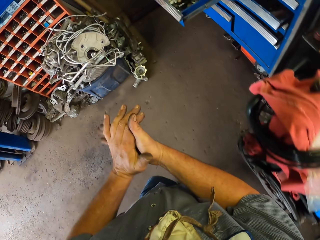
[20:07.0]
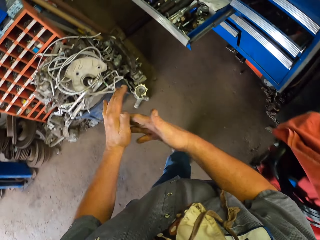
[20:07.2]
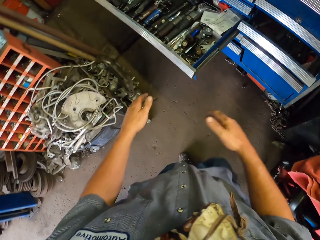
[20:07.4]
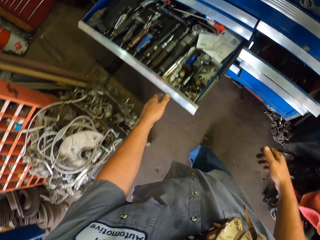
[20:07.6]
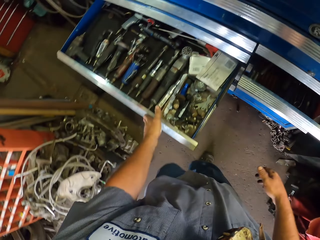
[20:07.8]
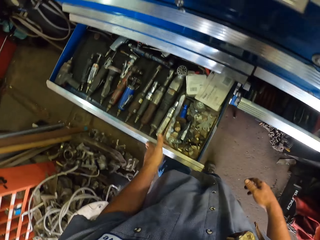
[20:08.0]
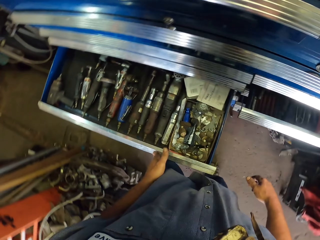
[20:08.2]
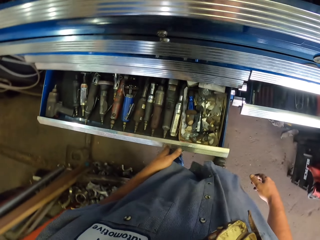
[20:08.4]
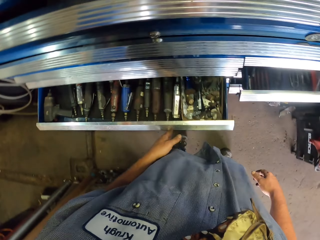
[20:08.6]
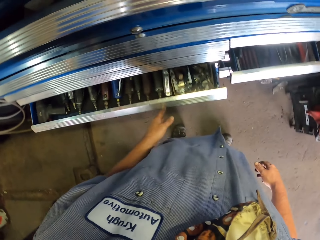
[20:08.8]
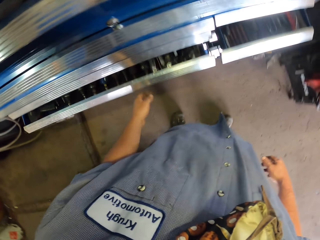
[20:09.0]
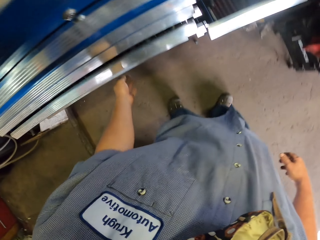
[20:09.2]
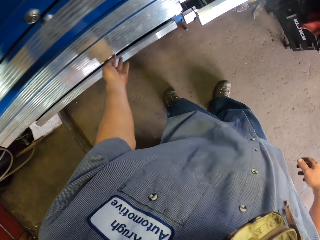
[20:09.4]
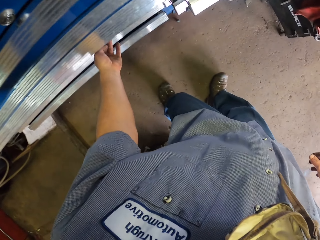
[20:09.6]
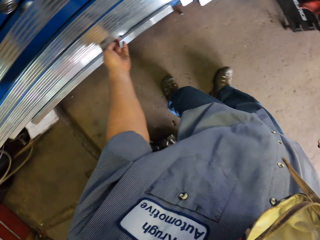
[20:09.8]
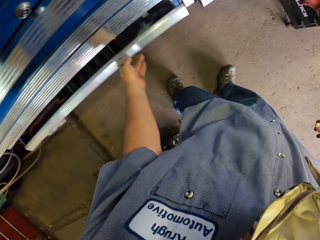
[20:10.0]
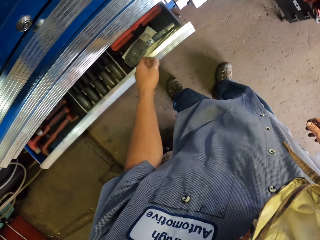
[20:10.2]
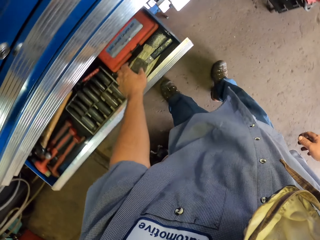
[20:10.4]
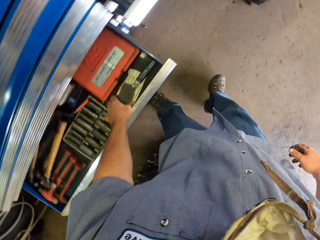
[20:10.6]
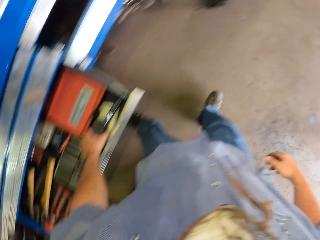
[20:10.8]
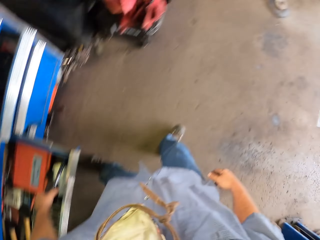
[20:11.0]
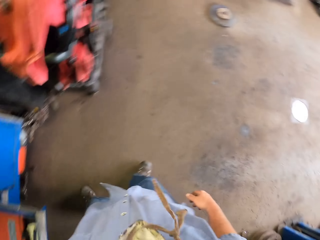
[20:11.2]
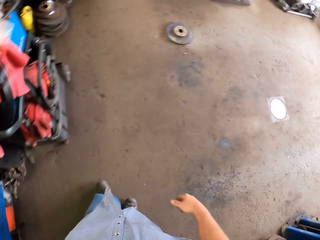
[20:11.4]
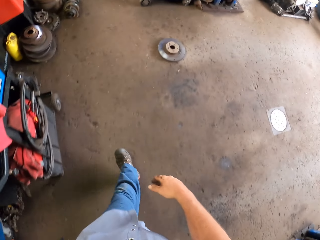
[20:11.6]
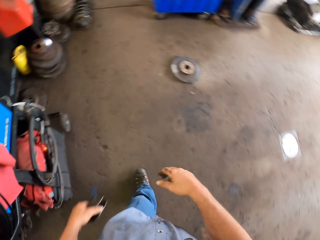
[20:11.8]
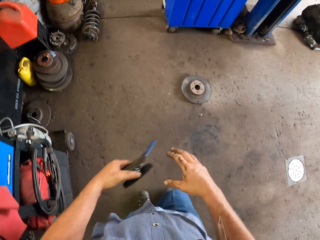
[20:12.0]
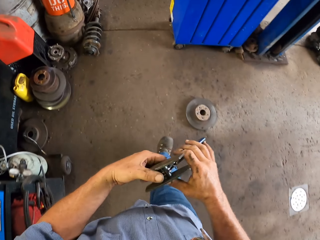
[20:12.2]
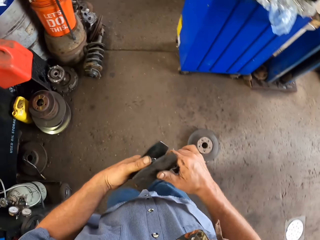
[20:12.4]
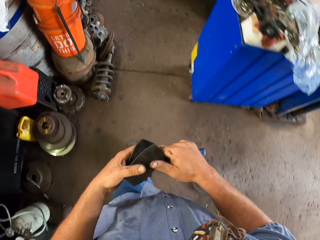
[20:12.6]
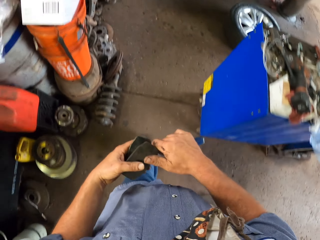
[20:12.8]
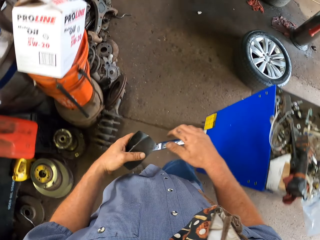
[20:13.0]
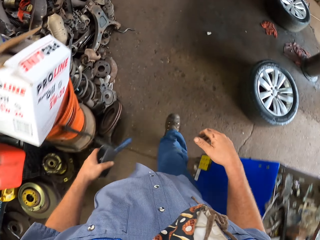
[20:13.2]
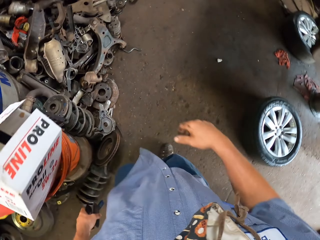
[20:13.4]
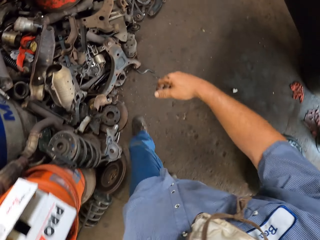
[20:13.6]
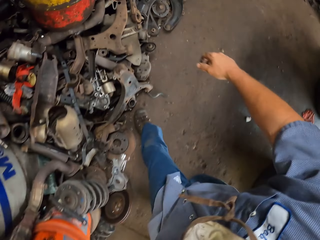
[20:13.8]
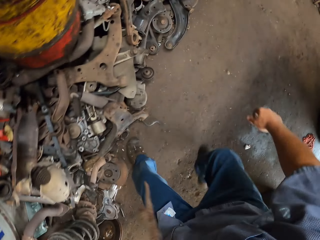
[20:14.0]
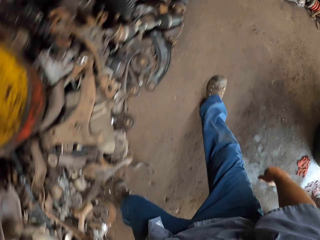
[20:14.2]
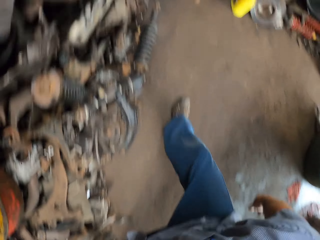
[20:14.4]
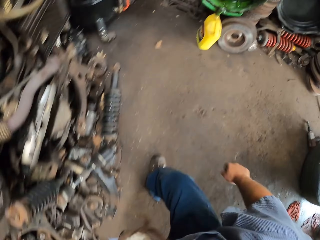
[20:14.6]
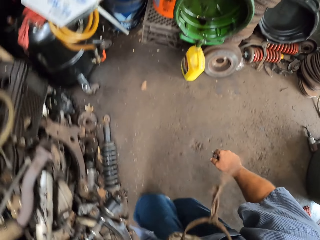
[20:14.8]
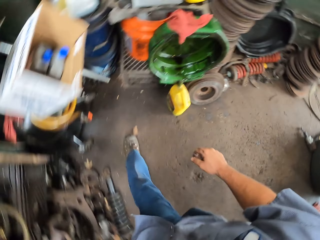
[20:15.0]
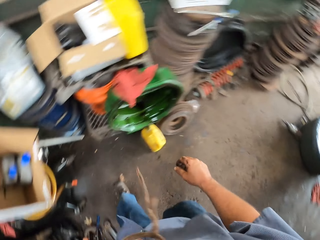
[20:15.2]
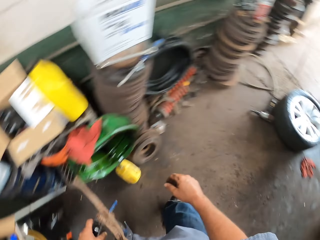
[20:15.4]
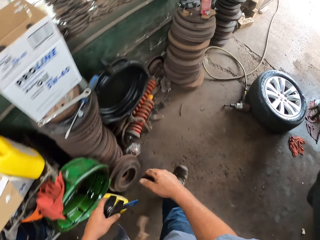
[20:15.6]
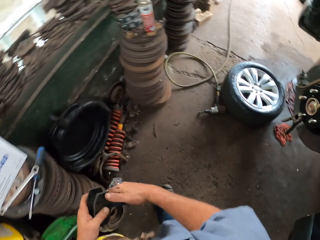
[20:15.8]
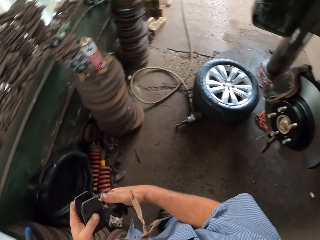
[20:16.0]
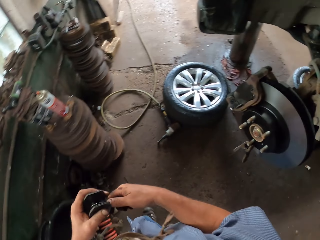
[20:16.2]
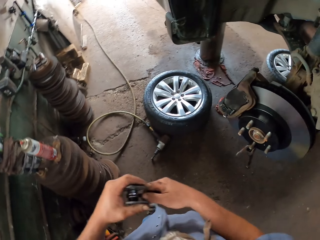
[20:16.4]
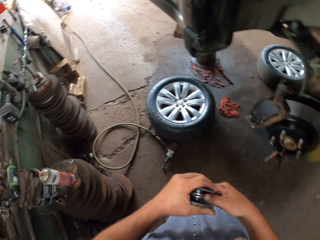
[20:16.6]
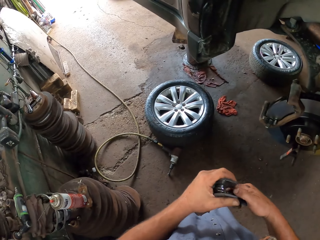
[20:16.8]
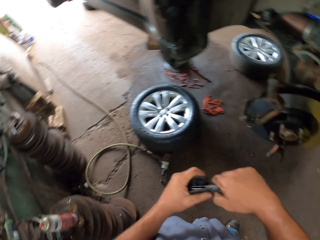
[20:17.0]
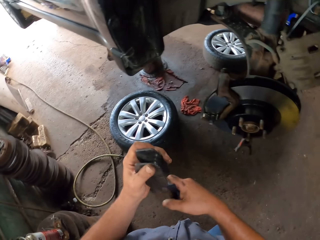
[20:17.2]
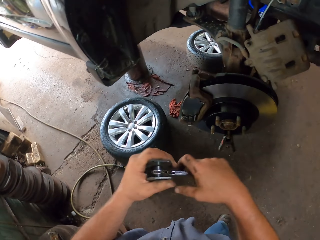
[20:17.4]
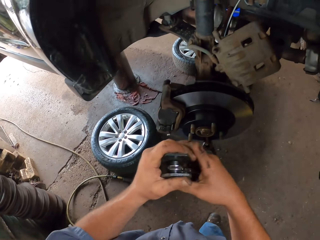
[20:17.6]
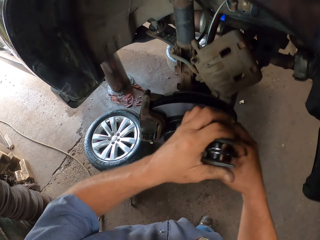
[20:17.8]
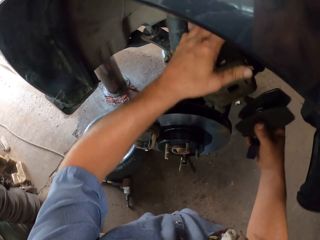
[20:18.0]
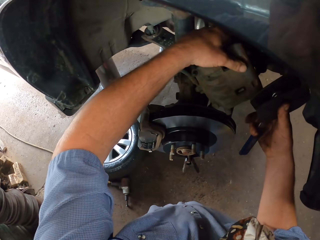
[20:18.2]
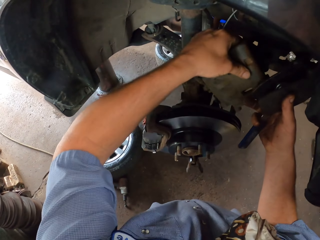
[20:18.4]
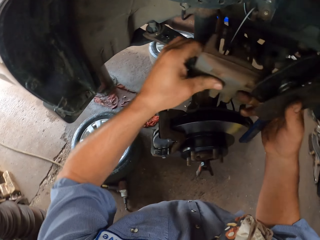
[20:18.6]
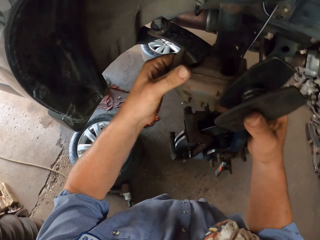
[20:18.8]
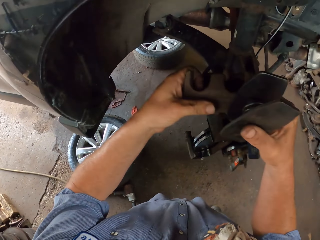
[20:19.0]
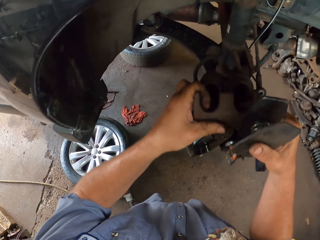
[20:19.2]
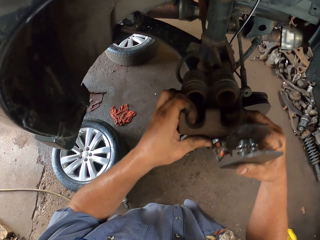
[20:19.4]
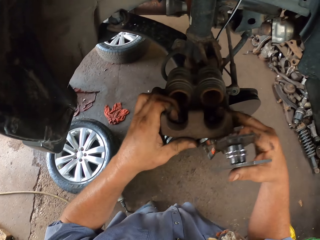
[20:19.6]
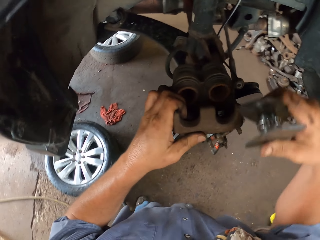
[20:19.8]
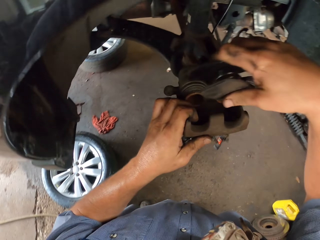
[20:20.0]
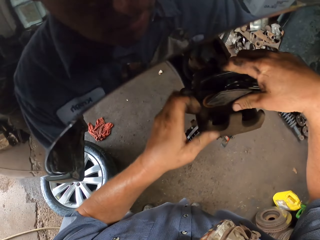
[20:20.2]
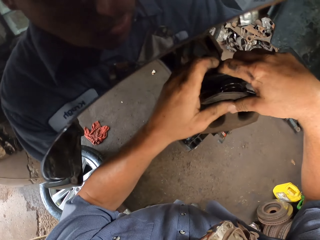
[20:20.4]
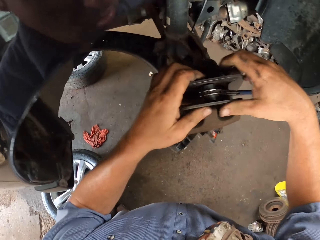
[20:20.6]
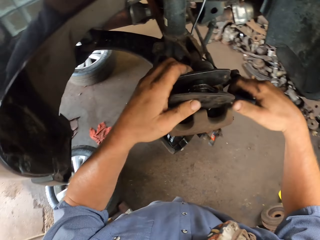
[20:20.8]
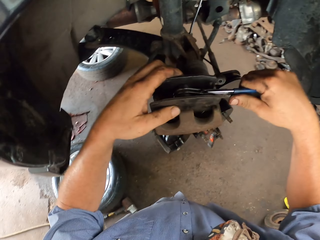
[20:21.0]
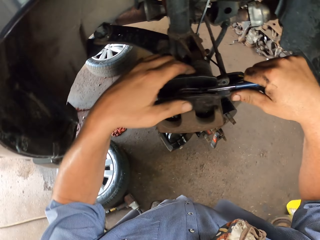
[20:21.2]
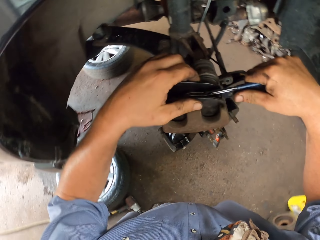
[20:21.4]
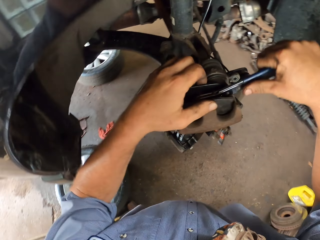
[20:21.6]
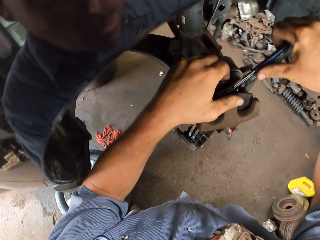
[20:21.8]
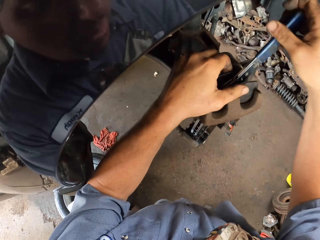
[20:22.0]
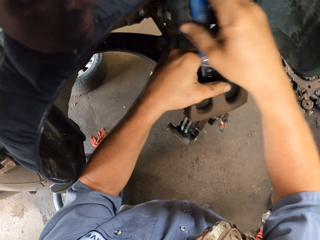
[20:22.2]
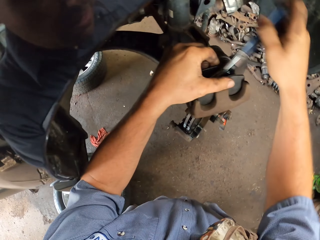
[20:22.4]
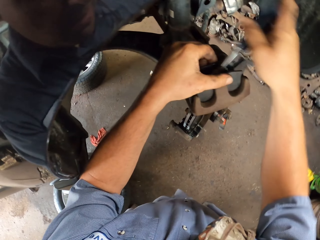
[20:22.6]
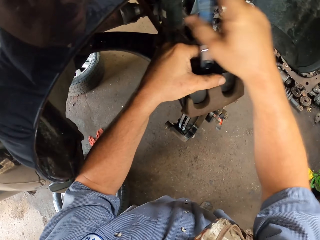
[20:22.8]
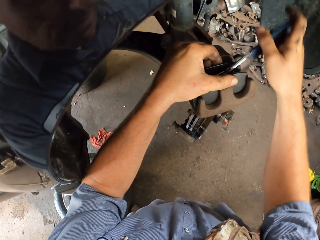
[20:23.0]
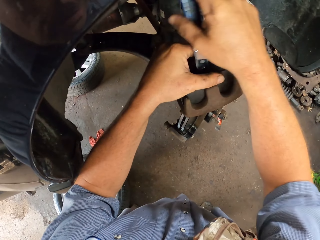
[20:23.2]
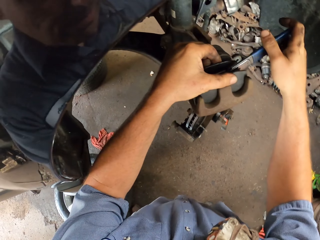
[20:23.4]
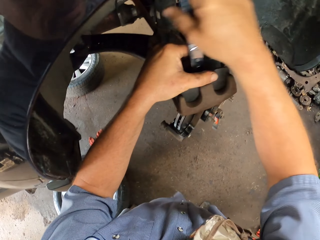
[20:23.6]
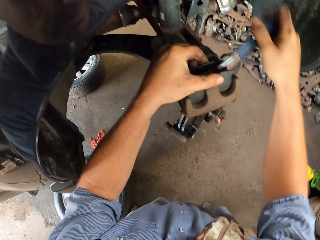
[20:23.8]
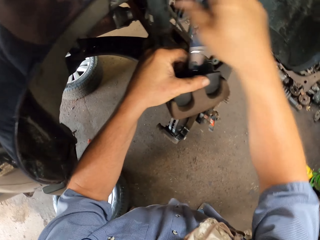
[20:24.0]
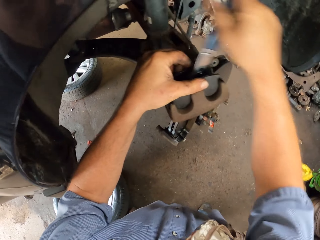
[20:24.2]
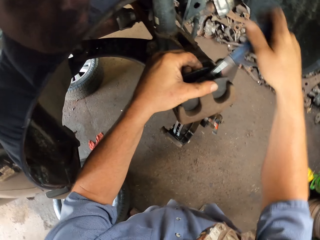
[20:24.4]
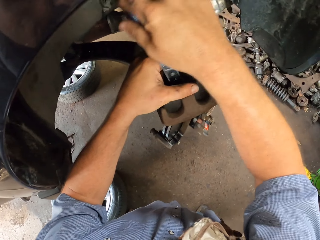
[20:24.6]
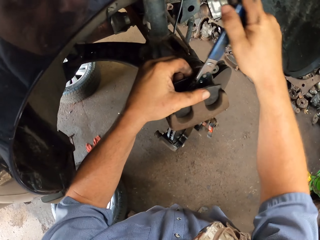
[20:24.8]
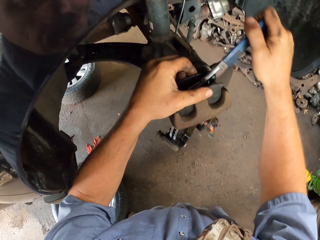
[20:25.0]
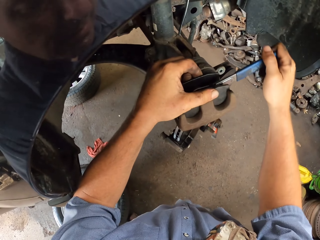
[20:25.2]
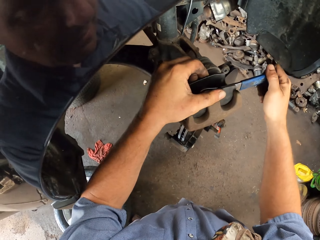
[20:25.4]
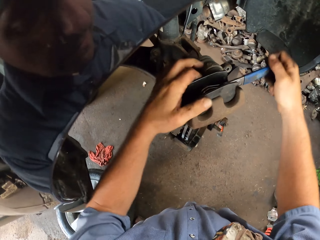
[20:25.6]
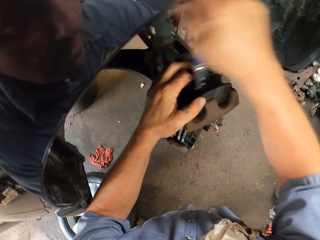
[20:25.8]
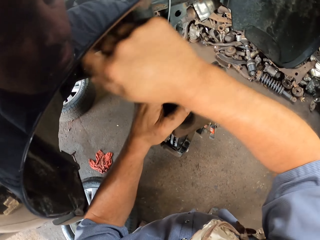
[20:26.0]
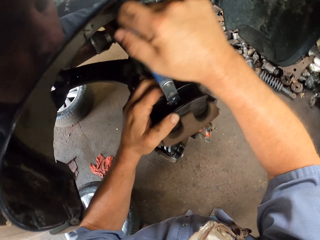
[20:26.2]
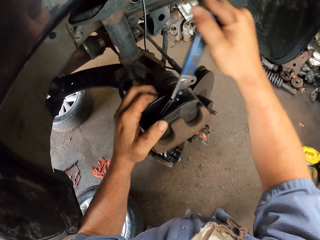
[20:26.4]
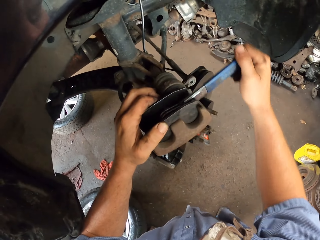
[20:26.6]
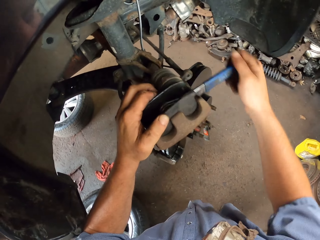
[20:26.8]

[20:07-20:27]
The camera wearer rubs his hands. He closes the drawer. He opens the drawer. He picks up the tool on the drawer. He walks away. He holds something with both hands. He walks. He fixes the wheel hub with the tool. He adjusts the wheel hub with an object.

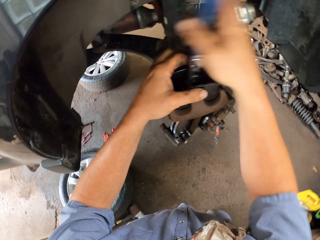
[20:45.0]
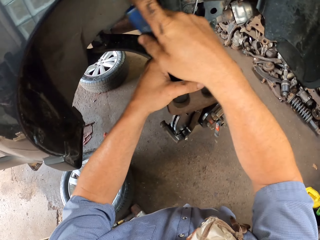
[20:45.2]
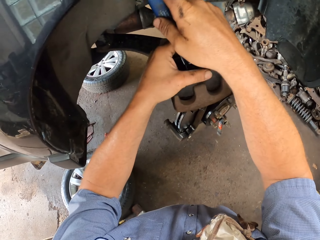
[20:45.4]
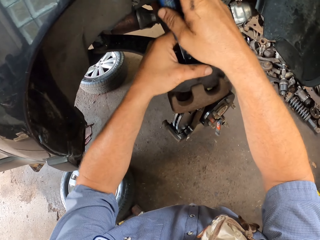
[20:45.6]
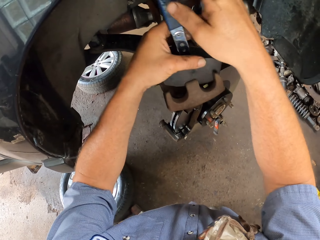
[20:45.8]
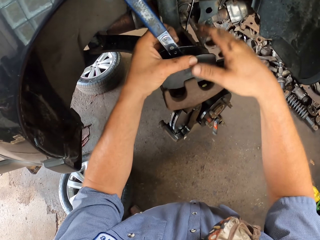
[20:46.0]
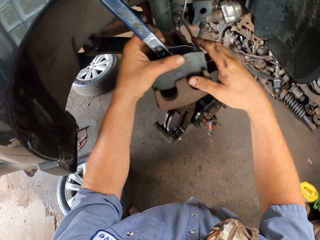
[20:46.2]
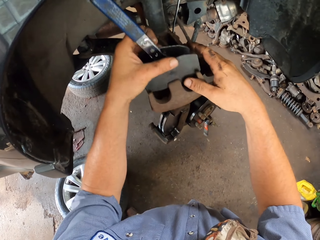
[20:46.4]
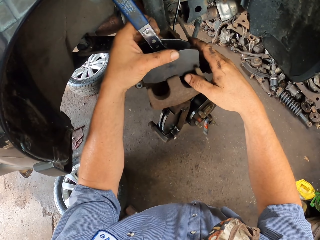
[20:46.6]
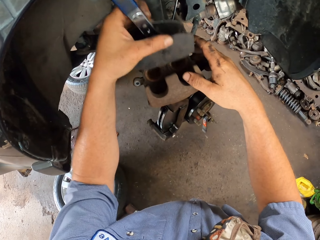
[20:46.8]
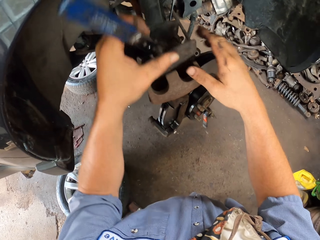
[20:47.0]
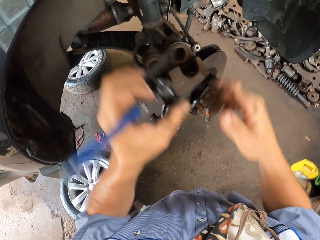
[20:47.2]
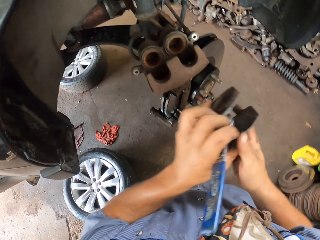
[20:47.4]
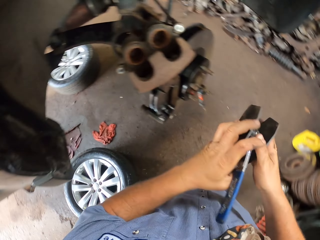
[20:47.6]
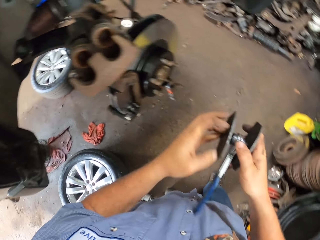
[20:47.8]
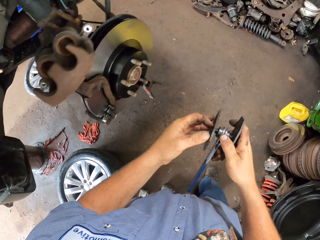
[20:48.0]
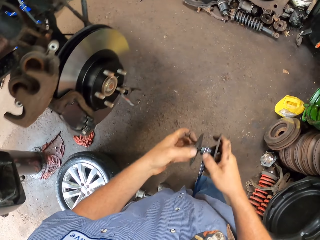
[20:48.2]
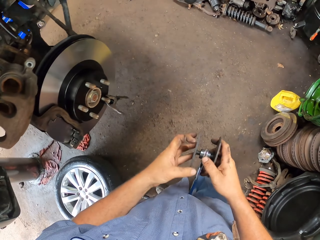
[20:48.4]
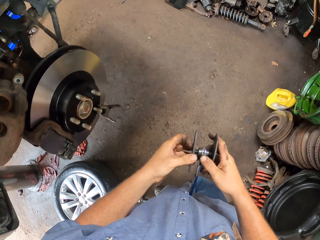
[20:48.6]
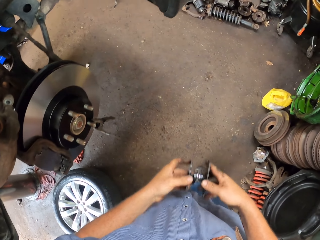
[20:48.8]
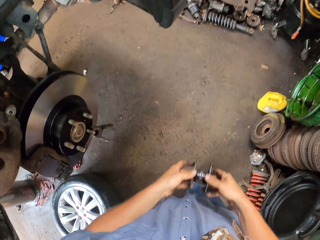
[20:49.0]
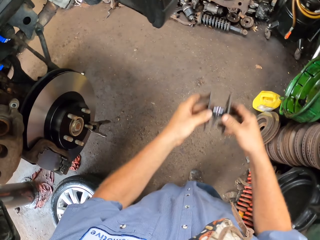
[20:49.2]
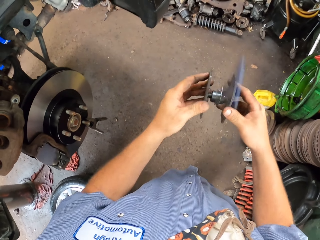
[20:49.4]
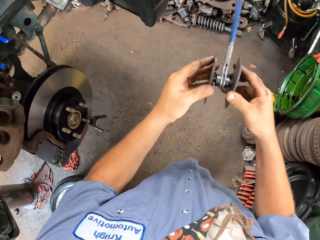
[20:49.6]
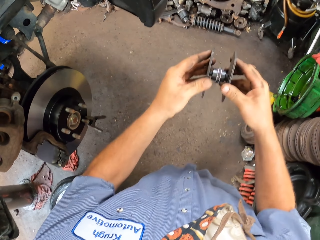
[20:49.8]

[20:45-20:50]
The camera wearer removes the tool on the hub. They rotate the tool.
